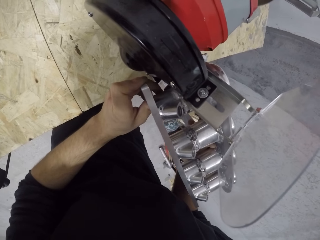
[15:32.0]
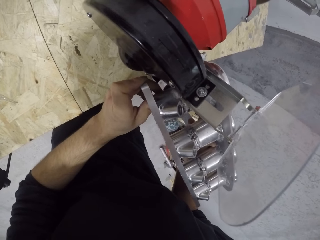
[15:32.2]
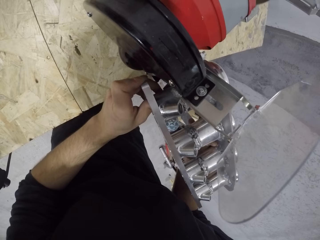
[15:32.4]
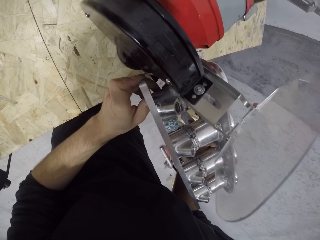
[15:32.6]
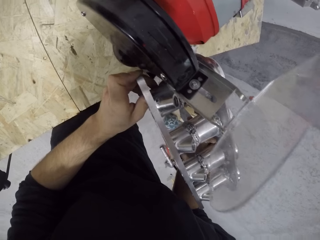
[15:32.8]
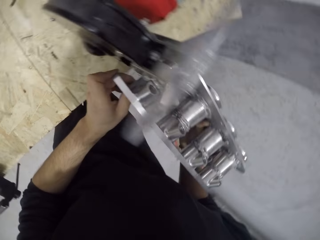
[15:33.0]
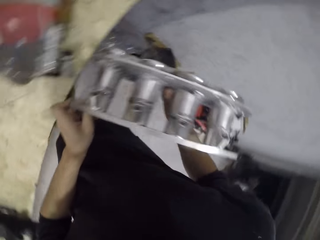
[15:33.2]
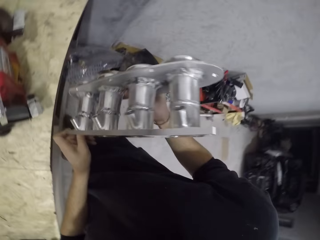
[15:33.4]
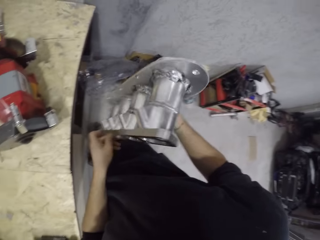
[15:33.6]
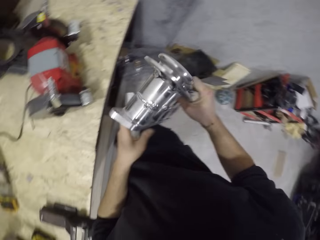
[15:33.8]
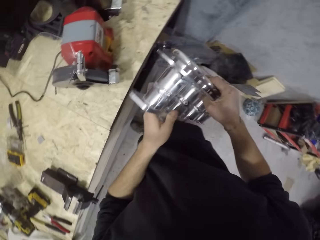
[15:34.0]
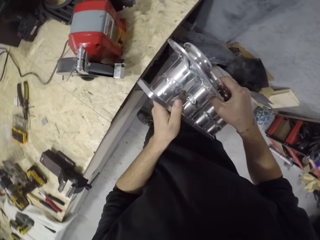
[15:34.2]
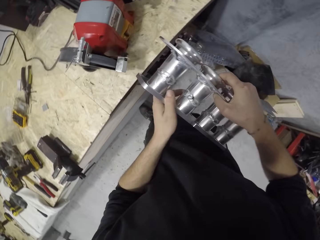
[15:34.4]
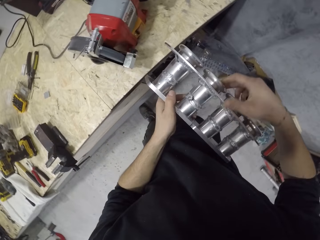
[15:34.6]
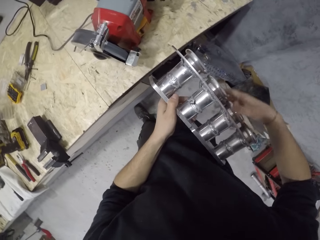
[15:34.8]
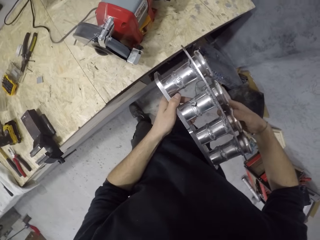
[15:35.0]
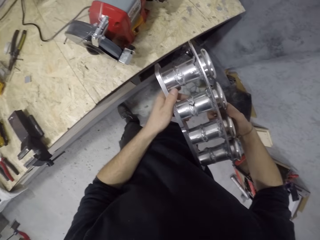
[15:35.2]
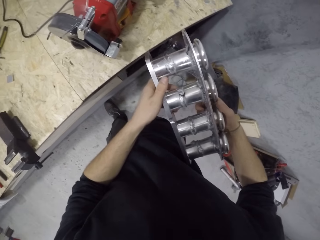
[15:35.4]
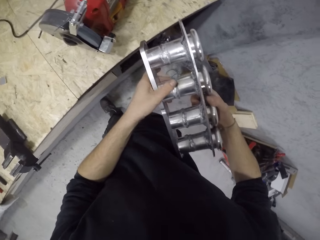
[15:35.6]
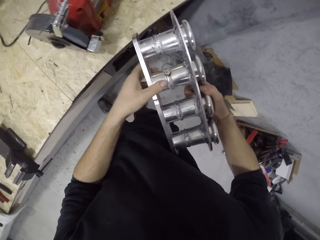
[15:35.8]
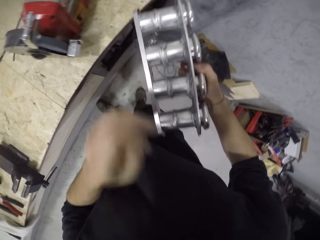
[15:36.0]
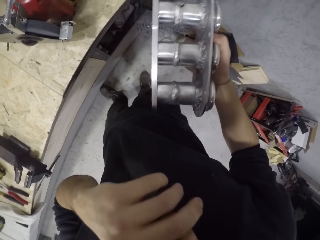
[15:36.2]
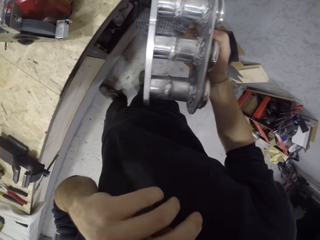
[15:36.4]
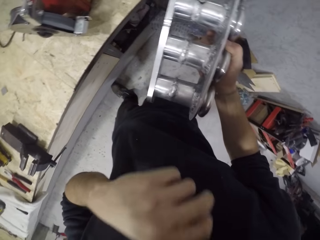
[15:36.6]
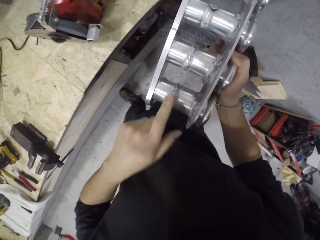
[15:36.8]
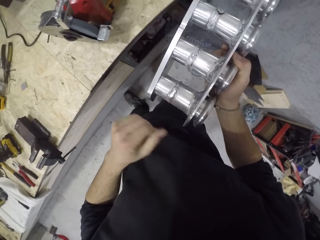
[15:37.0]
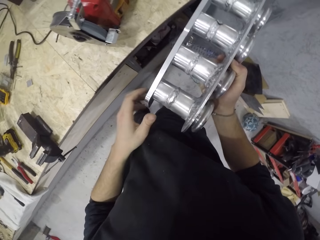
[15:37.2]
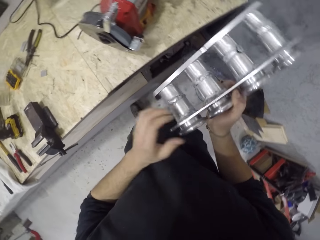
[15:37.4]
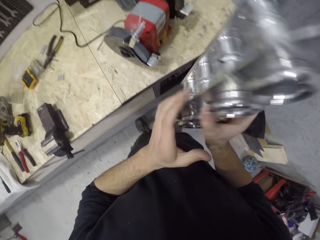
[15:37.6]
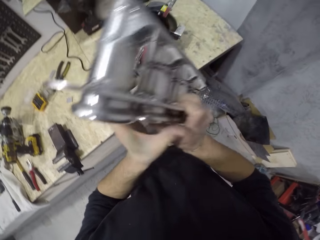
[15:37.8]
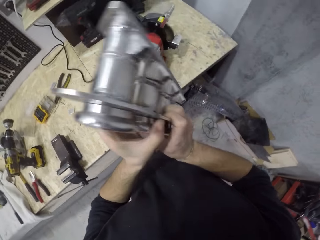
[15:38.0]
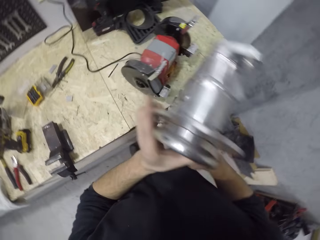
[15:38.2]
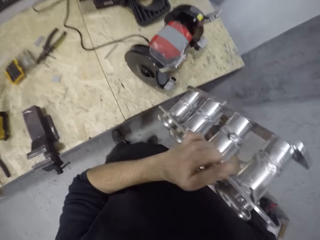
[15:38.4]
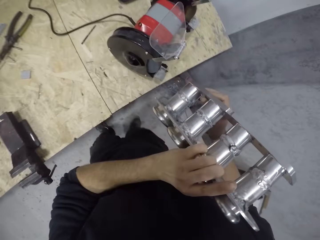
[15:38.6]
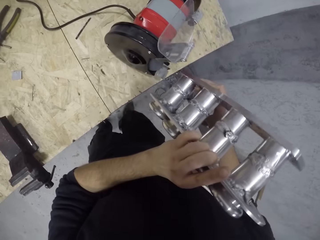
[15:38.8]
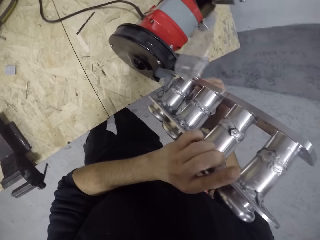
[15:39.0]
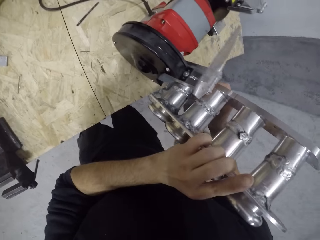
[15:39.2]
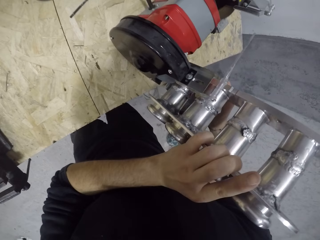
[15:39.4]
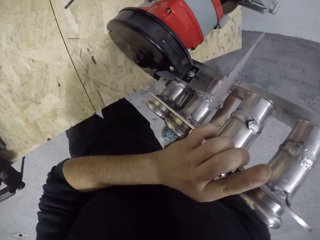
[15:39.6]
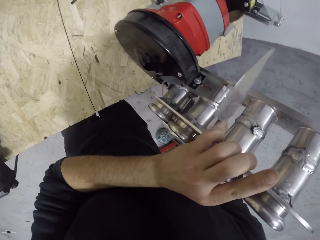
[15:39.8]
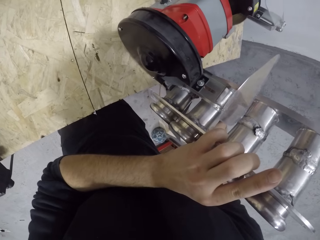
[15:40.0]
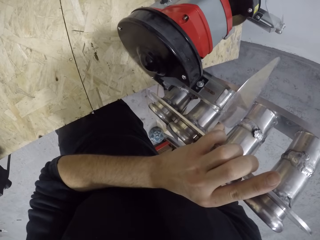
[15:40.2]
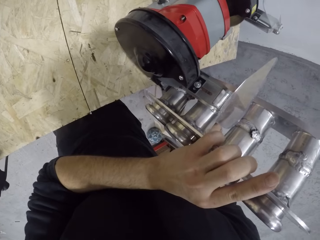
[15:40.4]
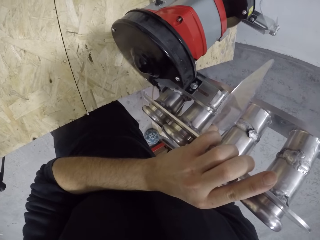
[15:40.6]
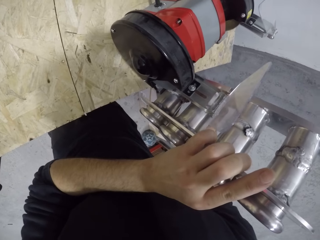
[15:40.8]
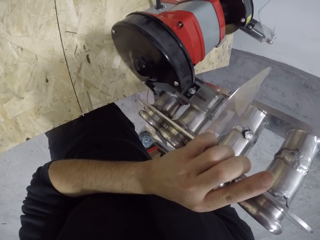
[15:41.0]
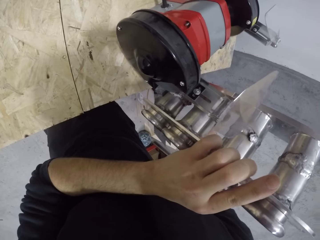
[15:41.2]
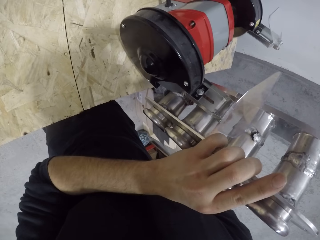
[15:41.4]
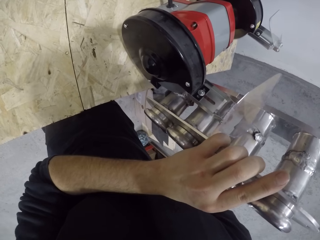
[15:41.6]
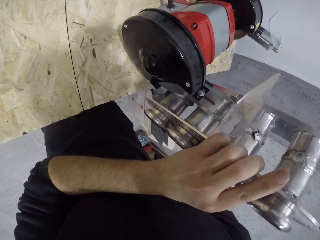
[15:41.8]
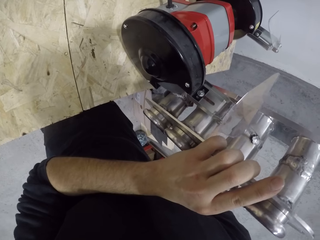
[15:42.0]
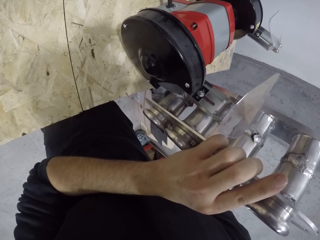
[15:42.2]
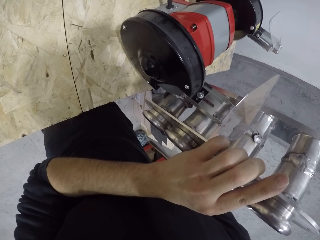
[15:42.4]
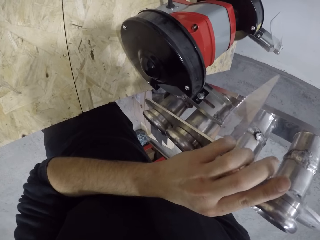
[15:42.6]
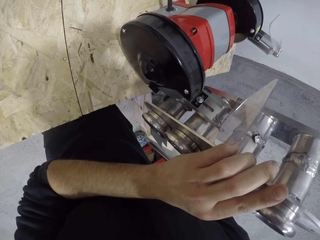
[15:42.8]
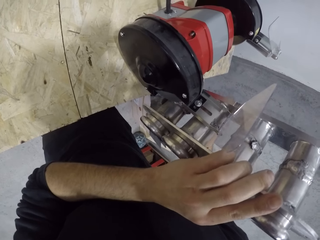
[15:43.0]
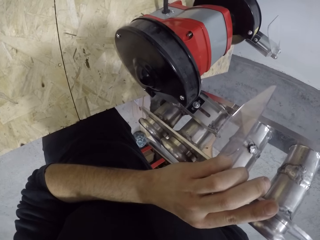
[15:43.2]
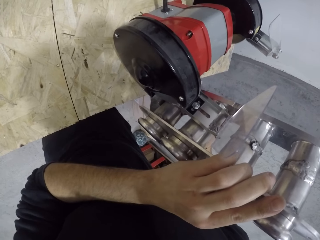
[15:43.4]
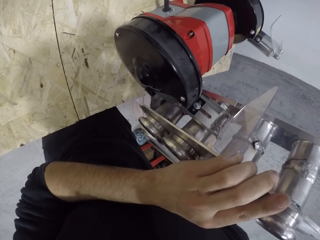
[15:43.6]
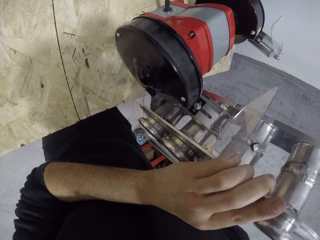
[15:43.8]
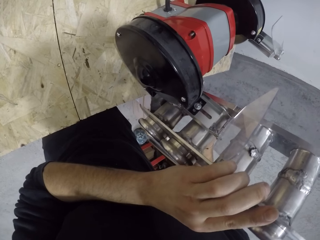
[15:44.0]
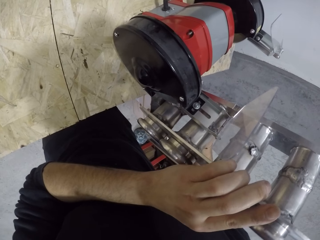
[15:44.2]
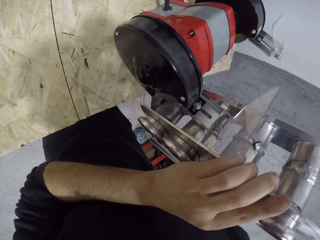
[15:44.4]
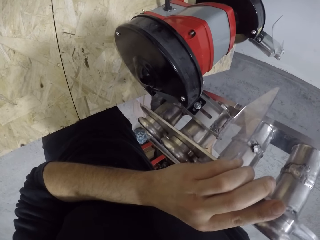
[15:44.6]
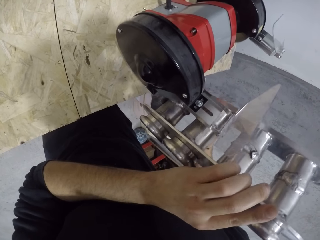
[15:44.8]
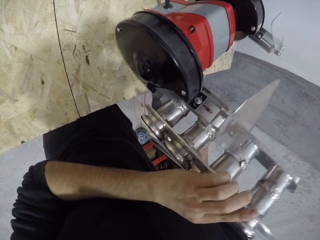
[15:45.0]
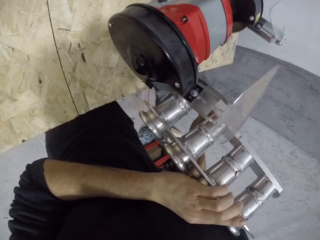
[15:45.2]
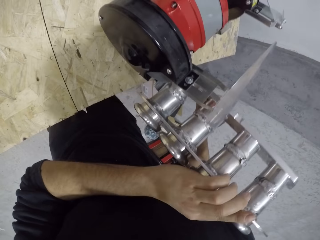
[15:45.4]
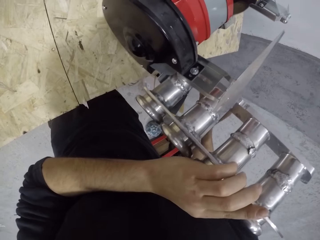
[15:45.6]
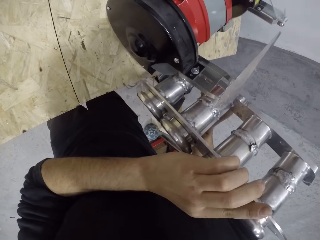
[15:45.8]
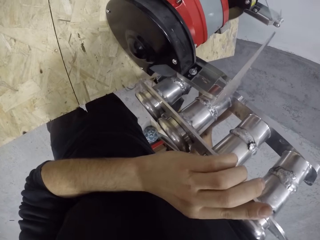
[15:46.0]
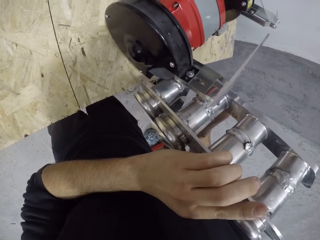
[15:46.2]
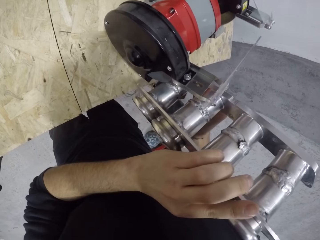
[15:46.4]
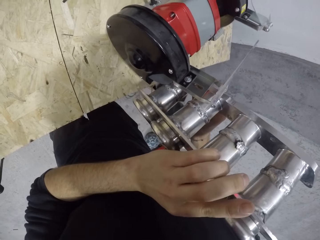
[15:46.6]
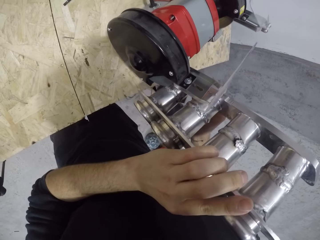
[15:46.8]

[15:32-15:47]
The camera wearer inspects the engine block with both hands. They hold metal. They touch their face. They hold the metal. They file the engine block with the bench grinder on the work table with both hands.

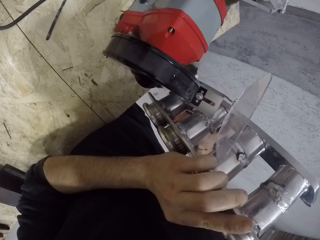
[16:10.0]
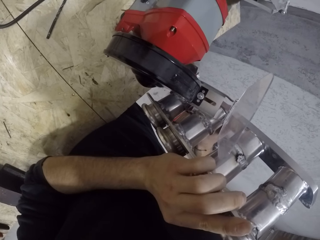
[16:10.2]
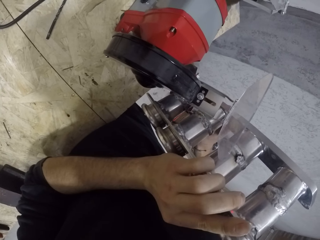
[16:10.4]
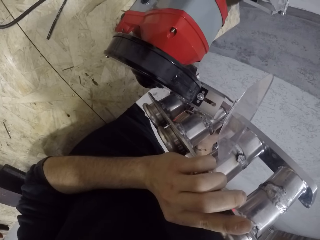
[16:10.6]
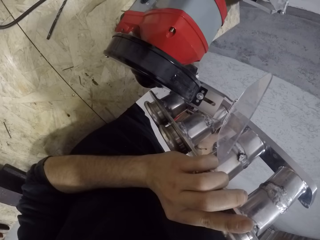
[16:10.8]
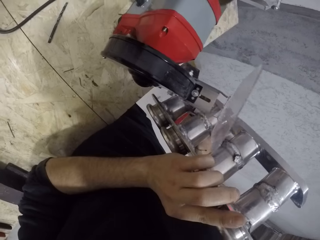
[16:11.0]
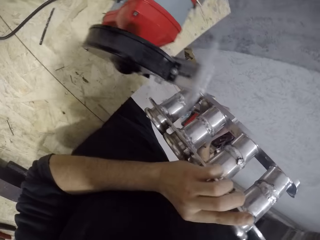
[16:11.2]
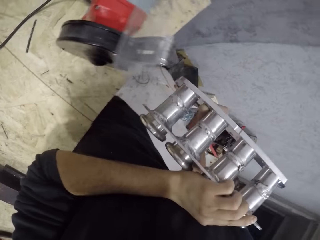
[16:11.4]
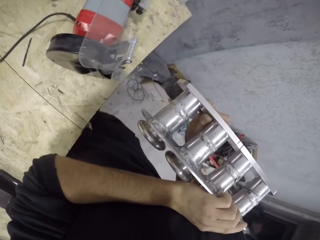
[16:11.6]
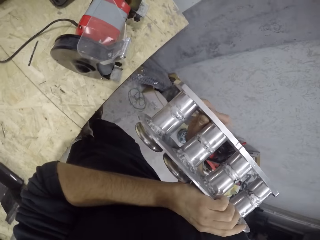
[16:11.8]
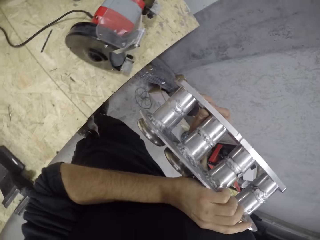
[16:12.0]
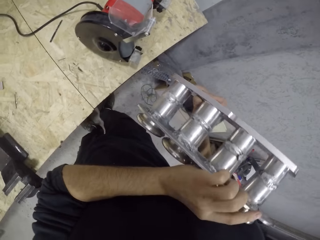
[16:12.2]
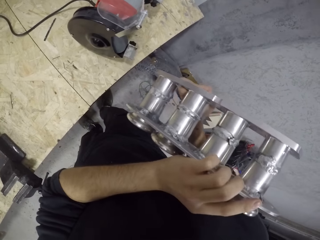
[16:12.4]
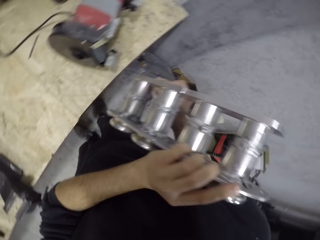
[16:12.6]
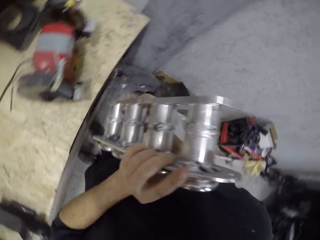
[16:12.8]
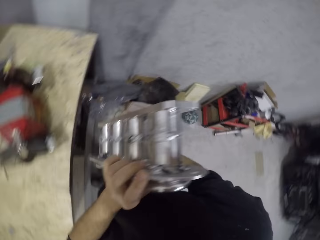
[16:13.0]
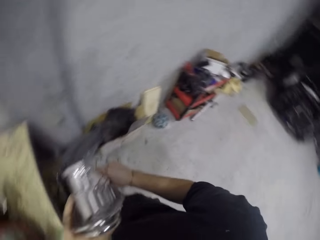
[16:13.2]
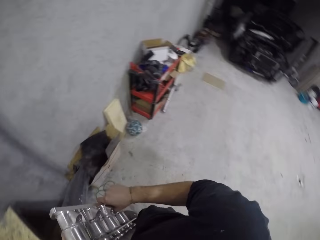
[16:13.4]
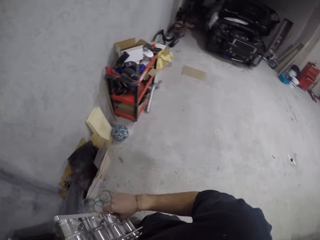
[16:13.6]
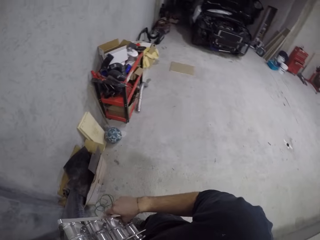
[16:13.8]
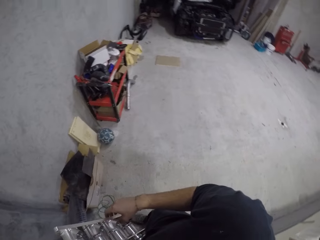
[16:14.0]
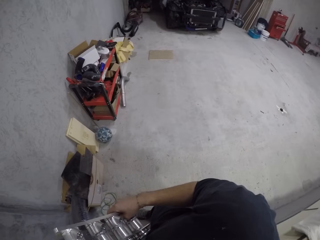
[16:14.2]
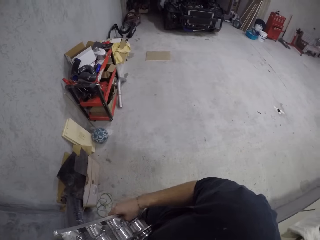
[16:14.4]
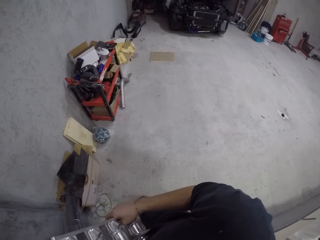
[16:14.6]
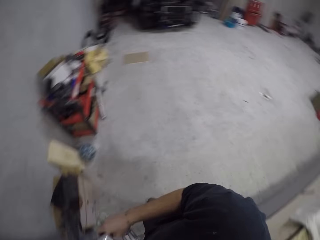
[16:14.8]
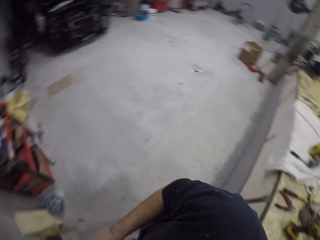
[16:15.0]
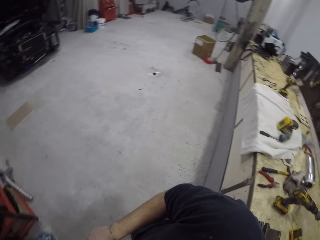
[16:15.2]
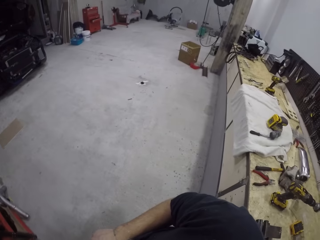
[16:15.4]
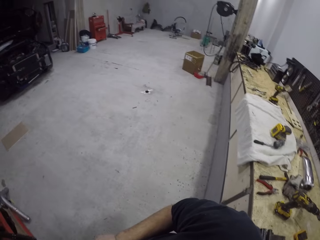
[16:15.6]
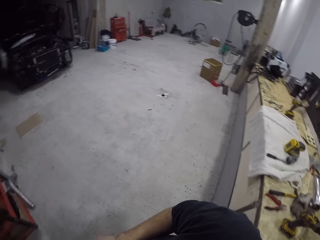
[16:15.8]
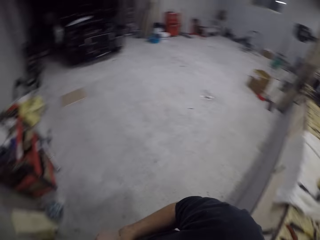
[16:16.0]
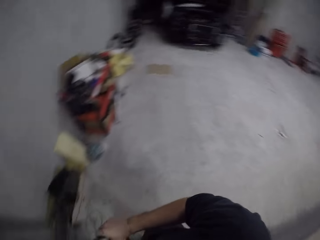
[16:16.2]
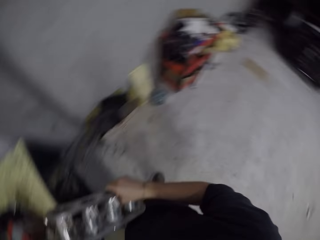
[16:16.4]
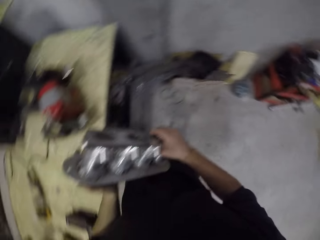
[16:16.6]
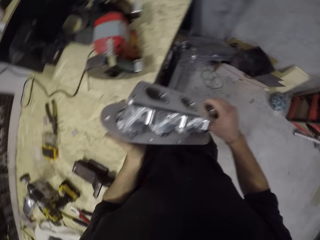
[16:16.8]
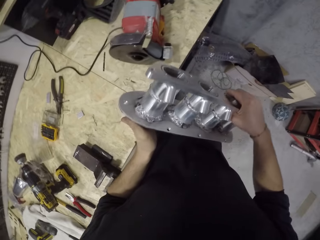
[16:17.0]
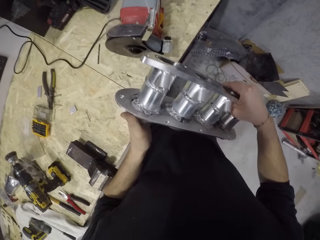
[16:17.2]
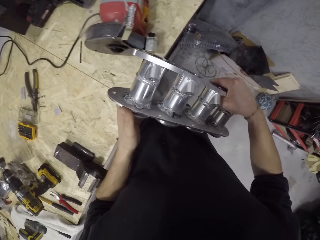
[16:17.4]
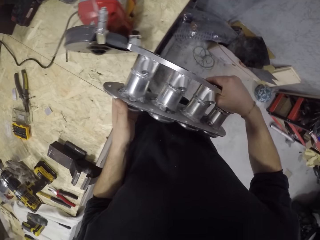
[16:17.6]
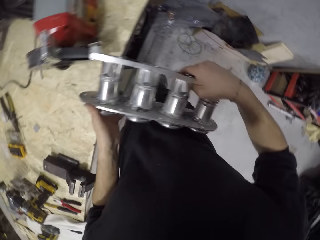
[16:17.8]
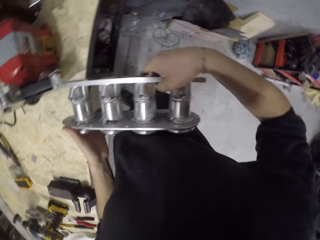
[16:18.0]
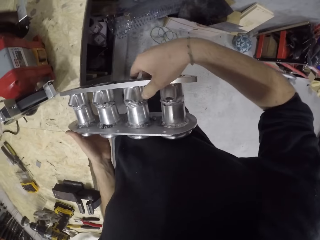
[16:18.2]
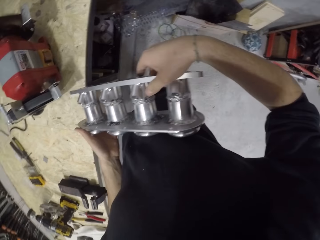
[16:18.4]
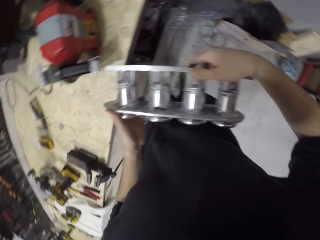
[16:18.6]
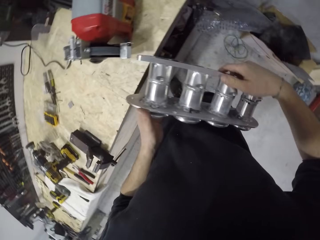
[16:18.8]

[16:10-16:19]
The camera wearer inspects the engine block with both hands.
